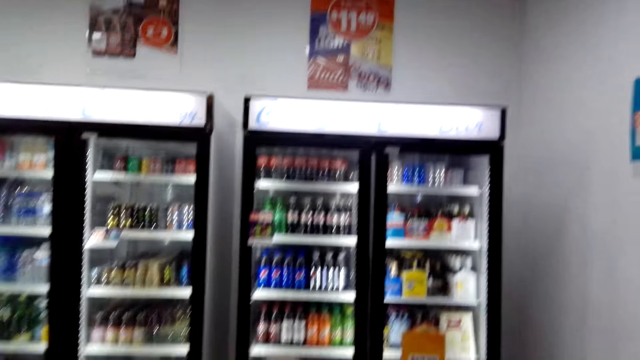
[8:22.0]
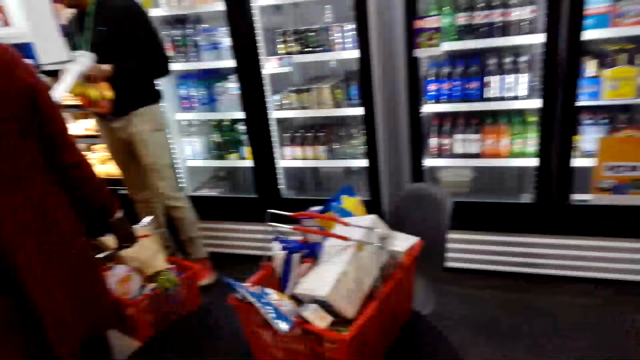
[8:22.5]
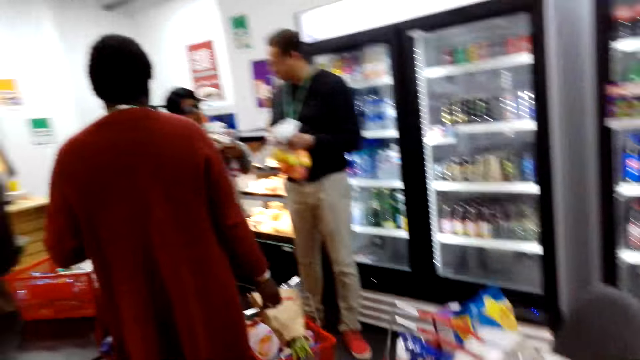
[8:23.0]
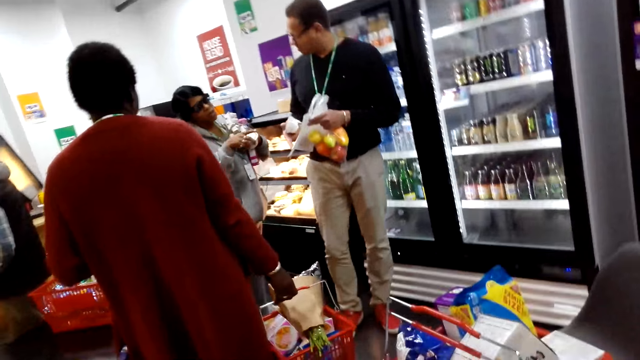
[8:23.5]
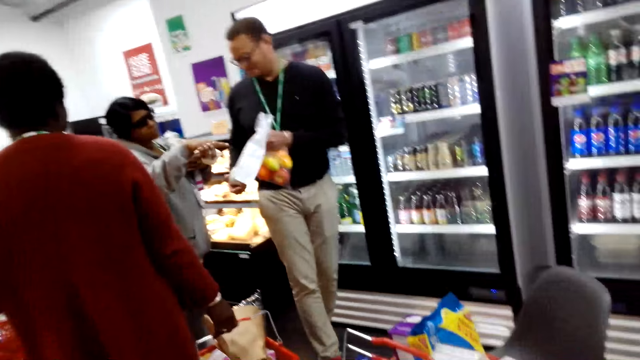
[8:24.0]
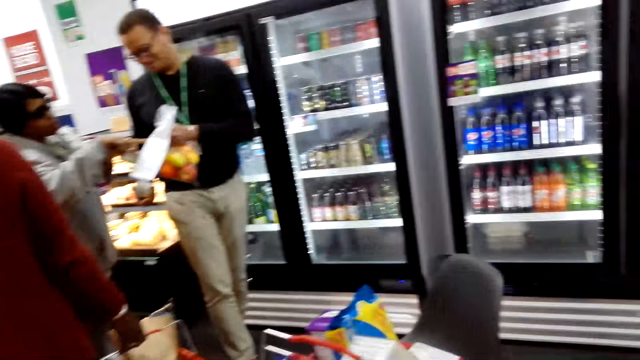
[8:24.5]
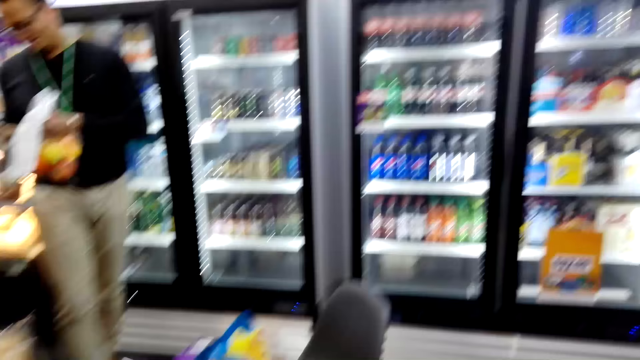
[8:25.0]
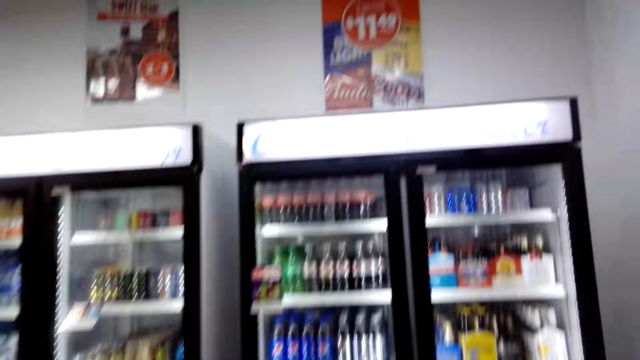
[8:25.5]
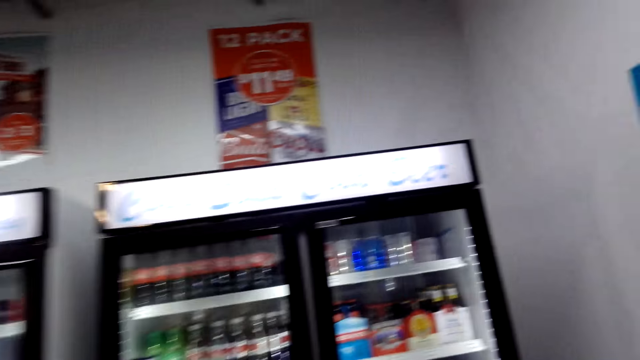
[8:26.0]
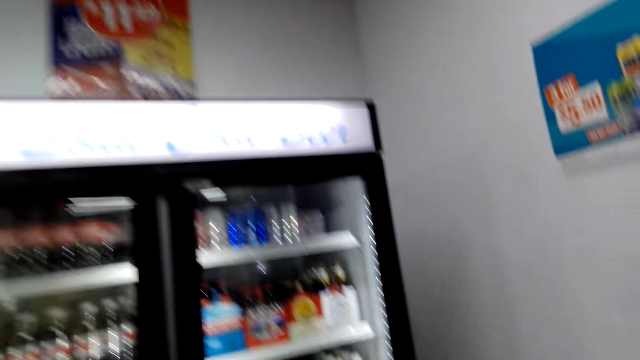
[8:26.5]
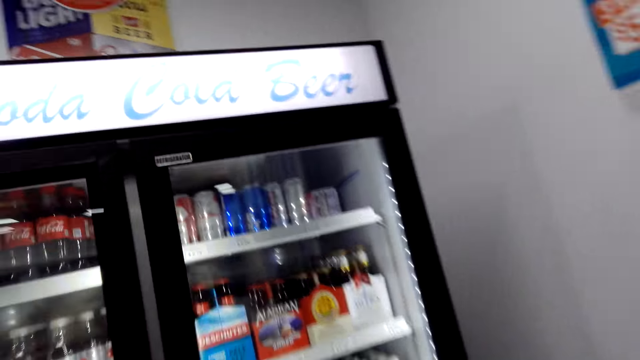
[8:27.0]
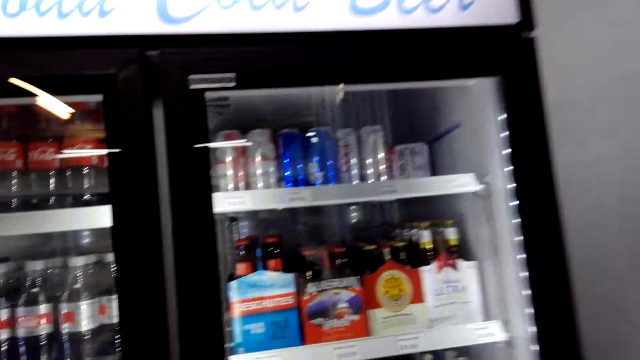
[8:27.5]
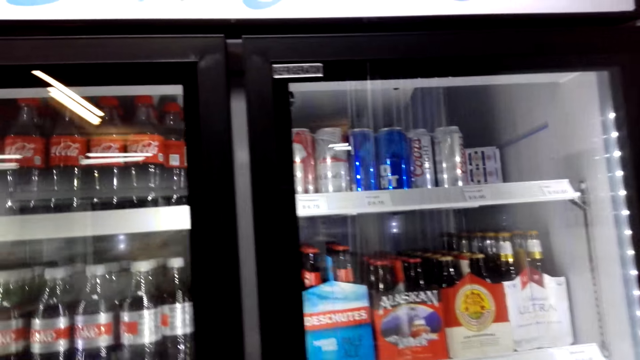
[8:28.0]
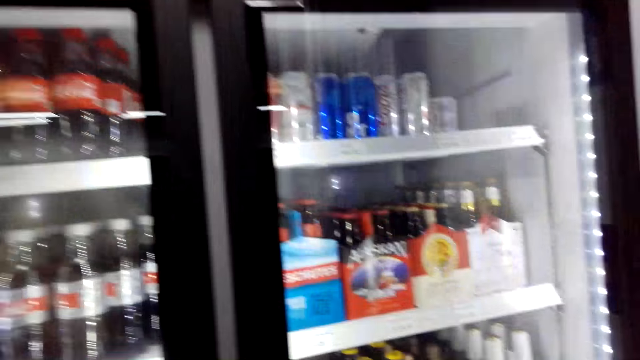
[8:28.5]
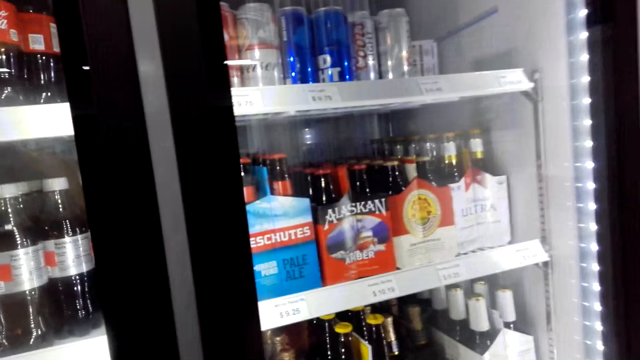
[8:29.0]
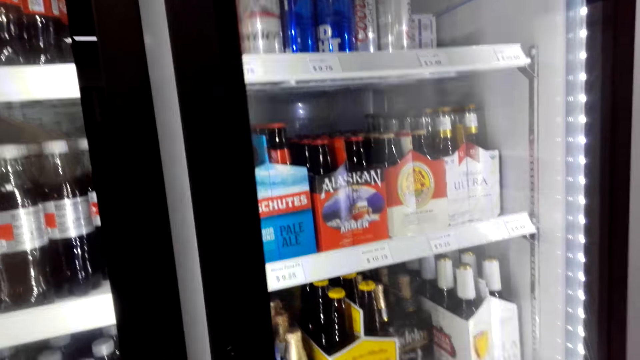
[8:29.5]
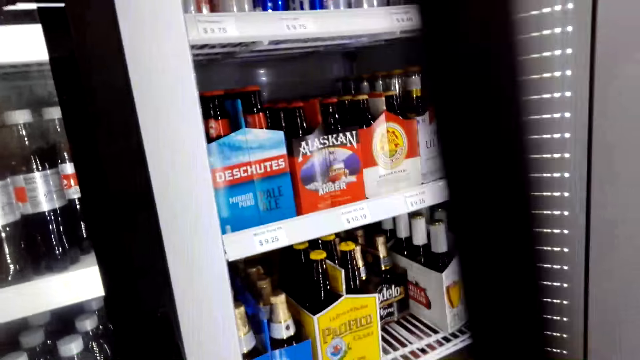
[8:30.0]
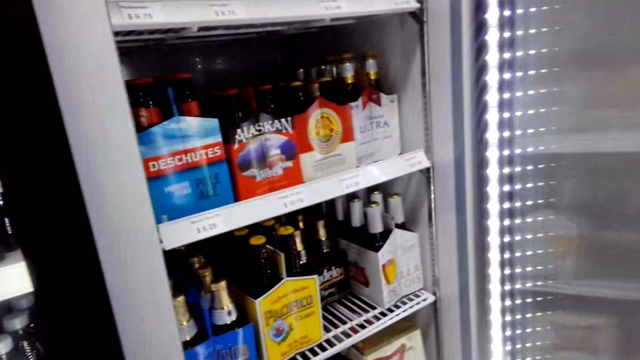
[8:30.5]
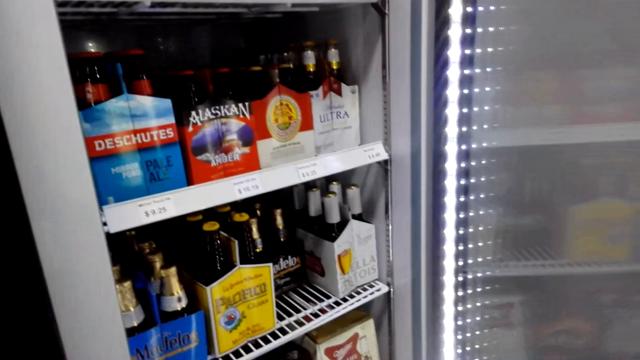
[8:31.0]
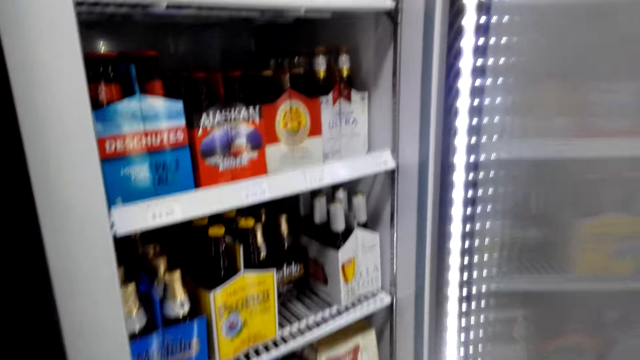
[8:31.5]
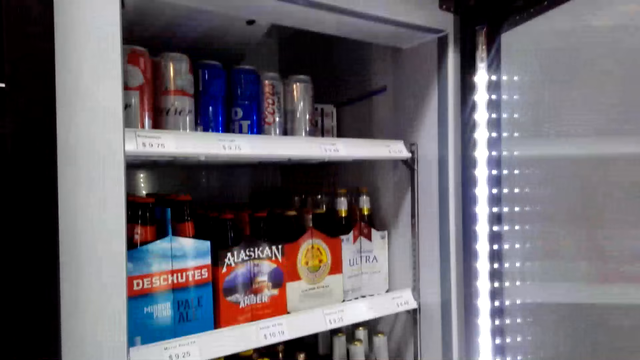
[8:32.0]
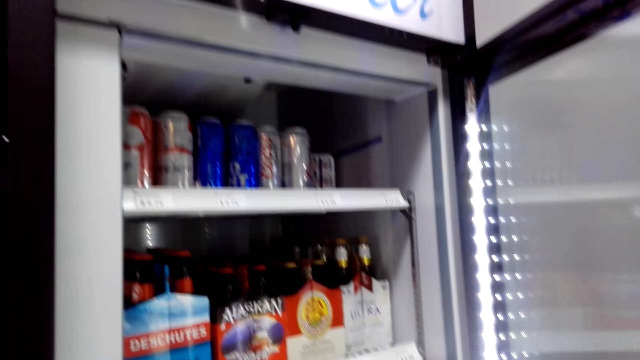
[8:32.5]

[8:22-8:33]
The camera wearer moves to the fridge. They open the fridge.

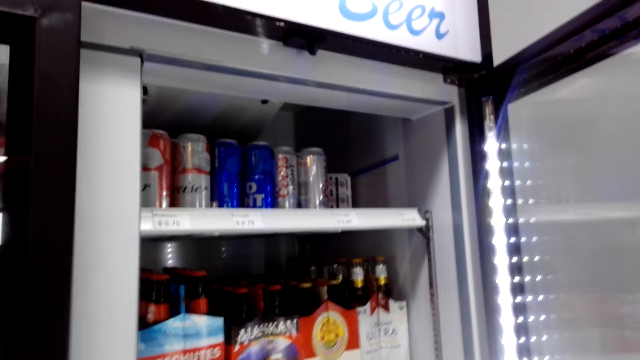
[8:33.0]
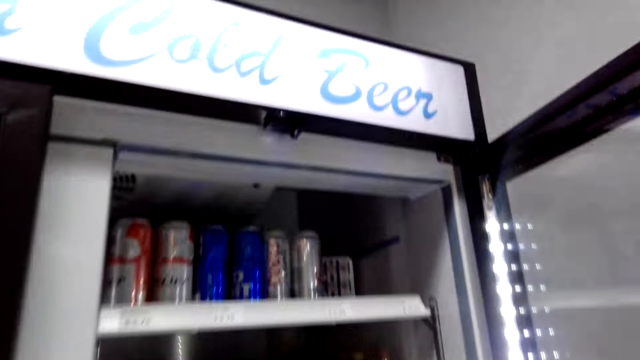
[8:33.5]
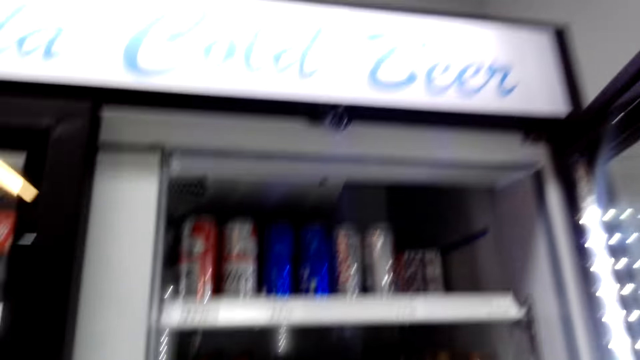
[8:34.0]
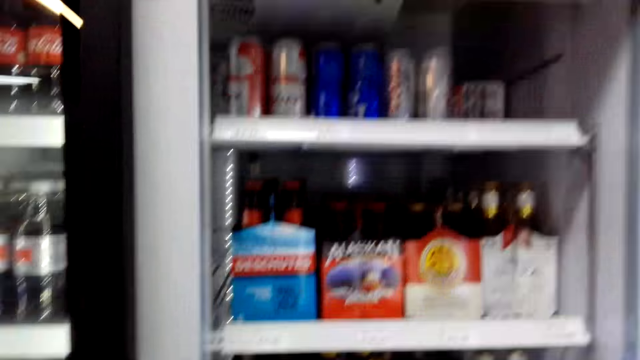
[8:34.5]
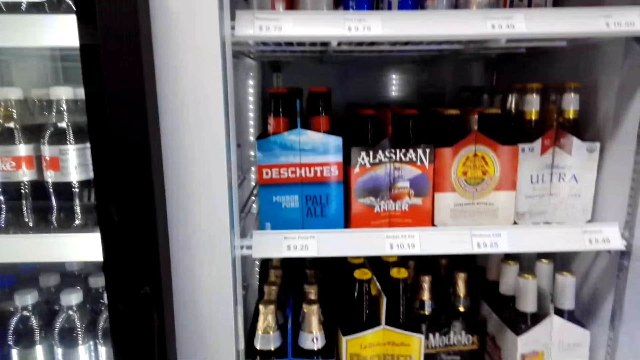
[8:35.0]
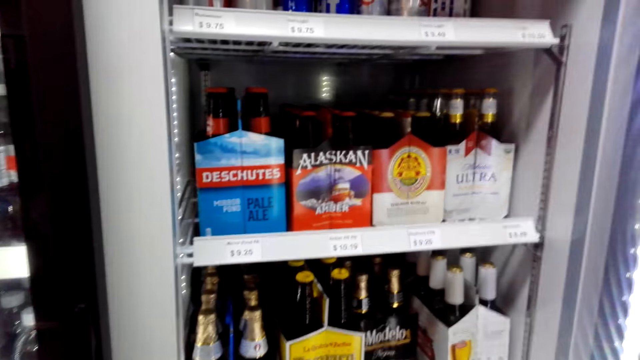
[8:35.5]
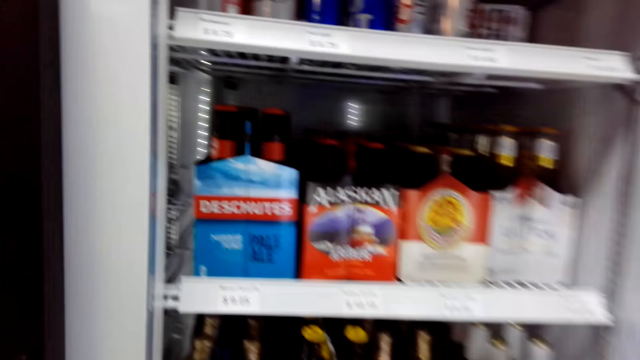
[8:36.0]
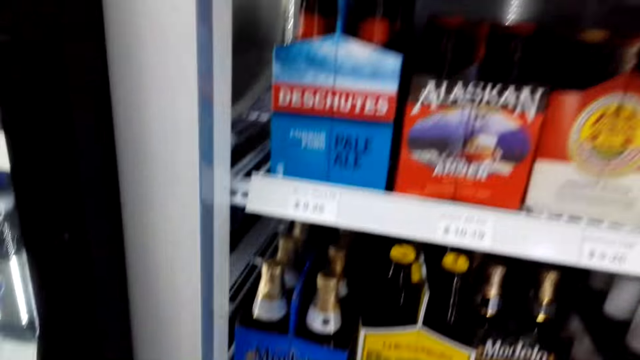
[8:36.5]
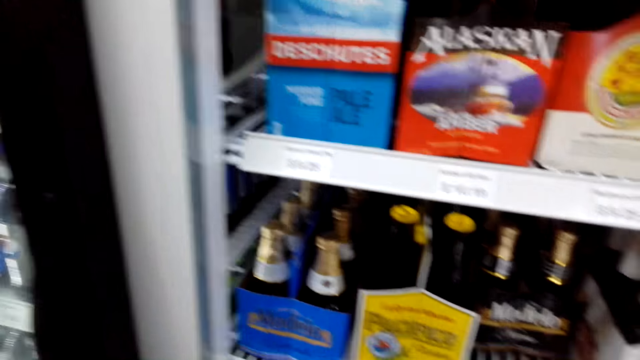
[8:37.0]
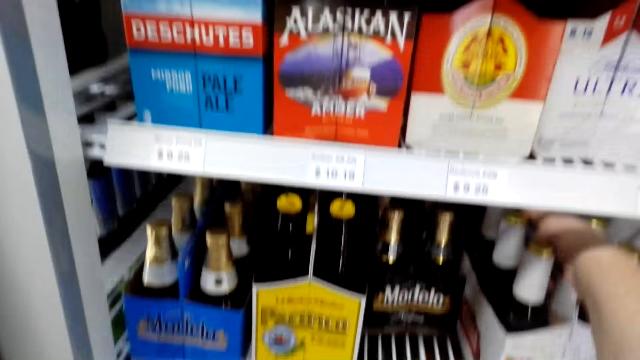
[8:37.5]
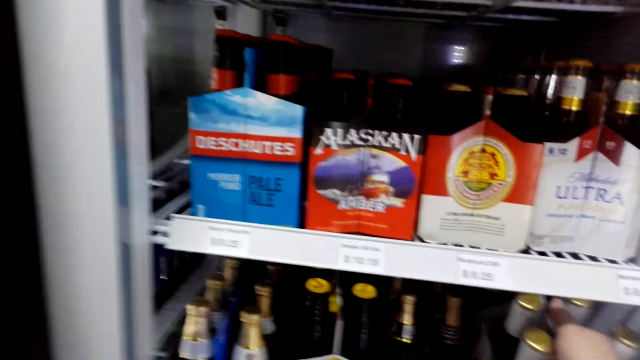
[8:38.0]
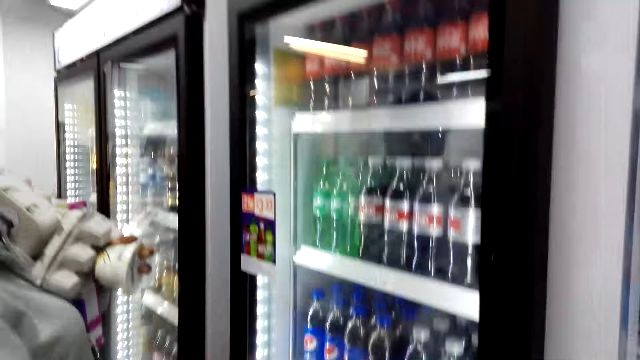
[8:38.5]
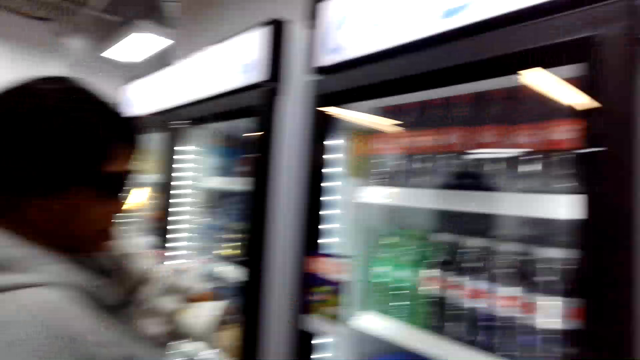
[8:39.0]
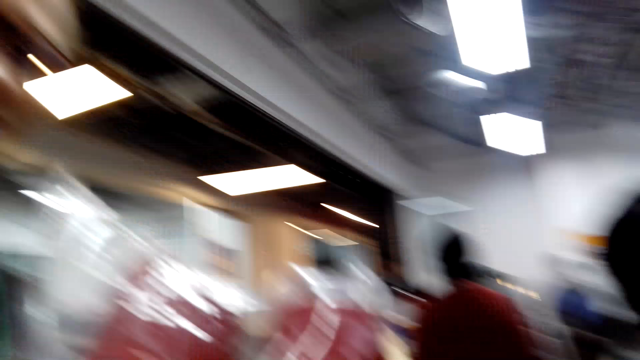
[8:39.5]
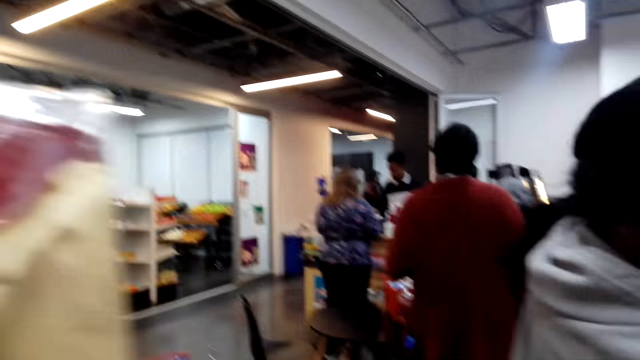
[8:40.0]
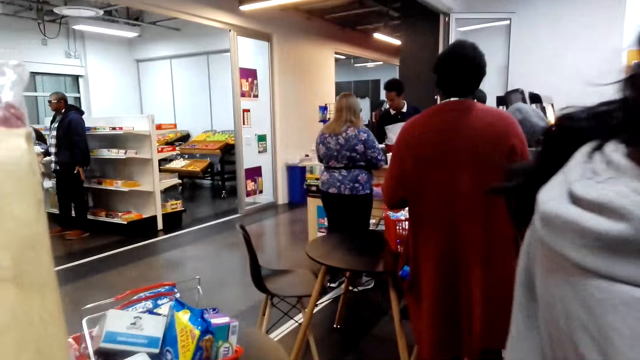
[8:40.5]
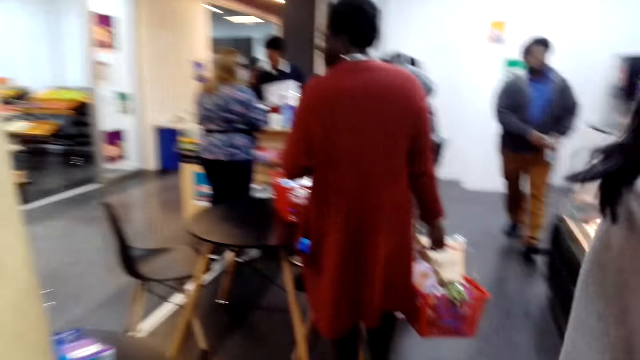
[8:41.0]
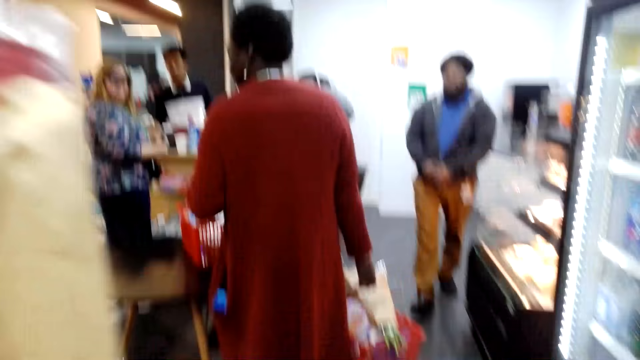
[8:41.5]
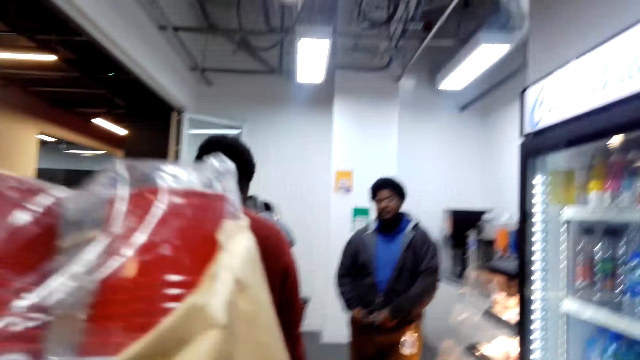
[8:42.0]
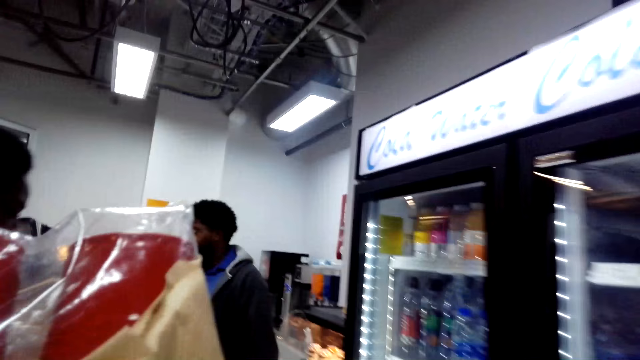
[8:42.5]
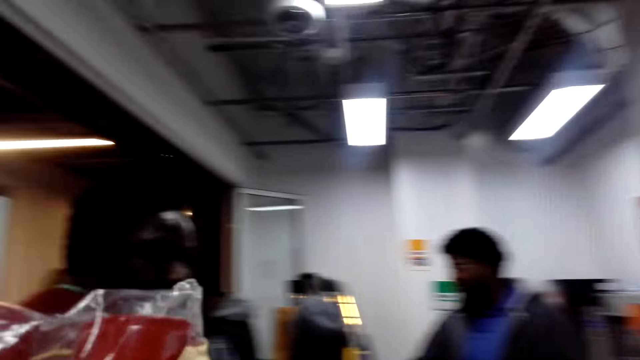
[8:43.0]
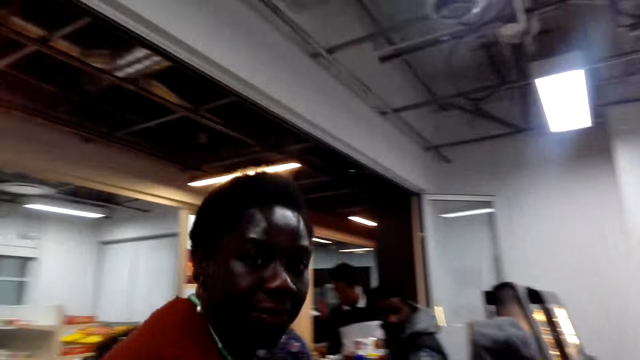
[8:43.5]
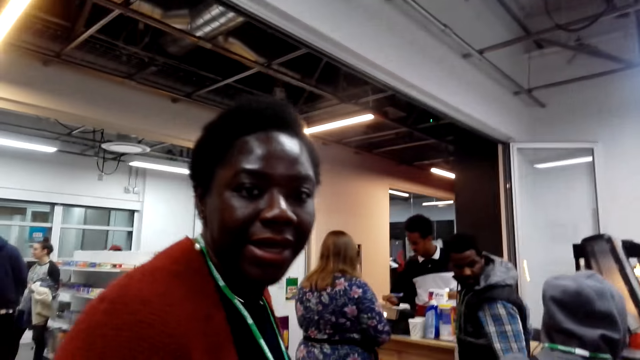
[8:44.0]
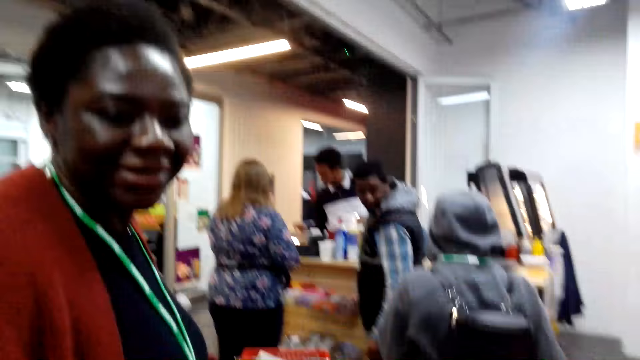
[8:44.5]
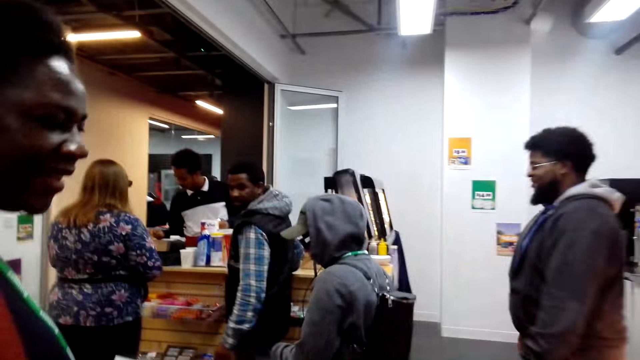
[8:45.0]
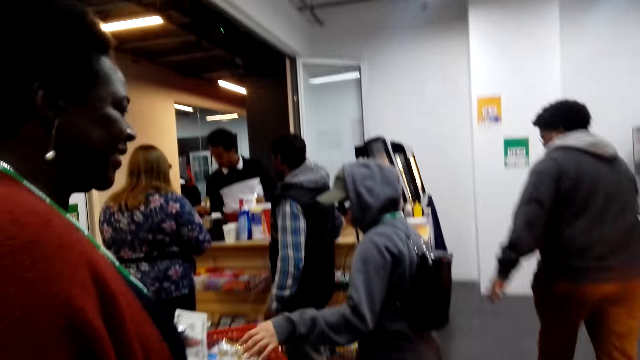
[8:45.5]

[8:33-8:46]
The camera wearer looks at the soda in the fridge. They pick up the drinks from the fridge. They pick up the drinks from the fridge. They talk to a person. They look around the supermarket. They walk to the counter. They converse with a woman. The woman talks to the camera wearer.
